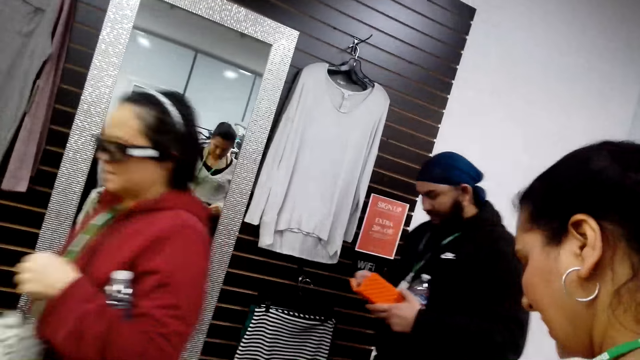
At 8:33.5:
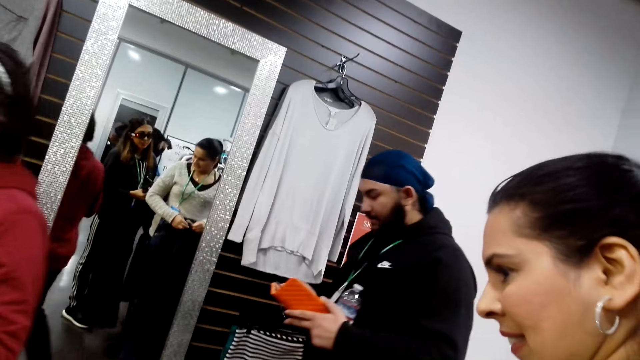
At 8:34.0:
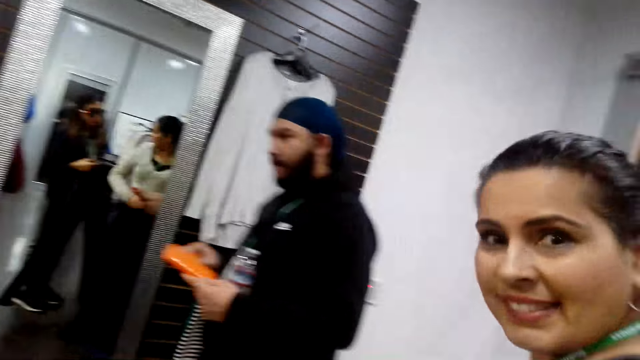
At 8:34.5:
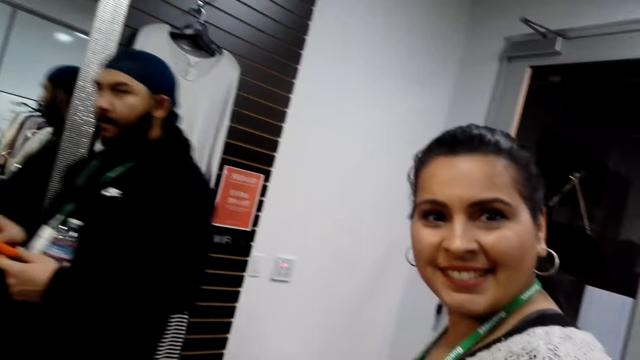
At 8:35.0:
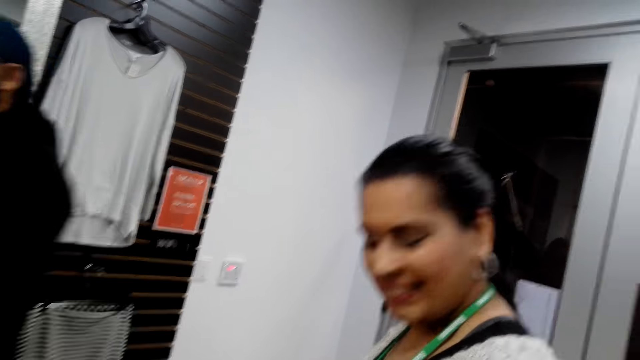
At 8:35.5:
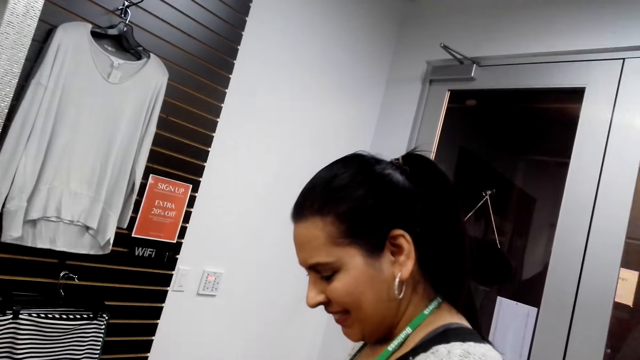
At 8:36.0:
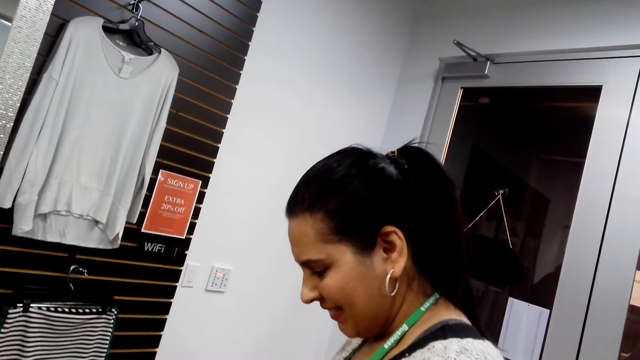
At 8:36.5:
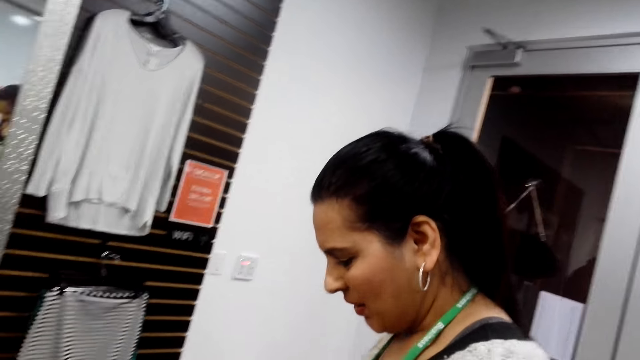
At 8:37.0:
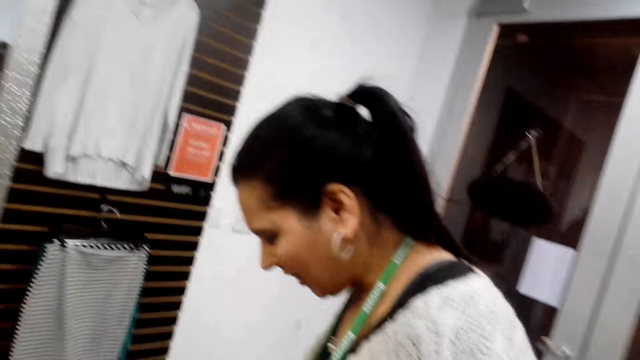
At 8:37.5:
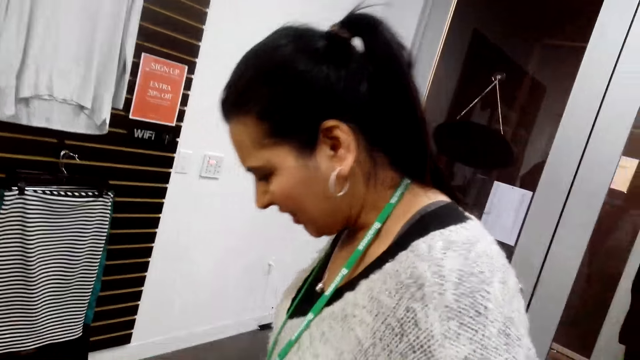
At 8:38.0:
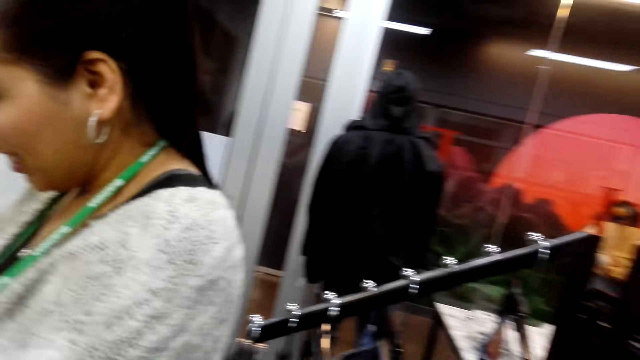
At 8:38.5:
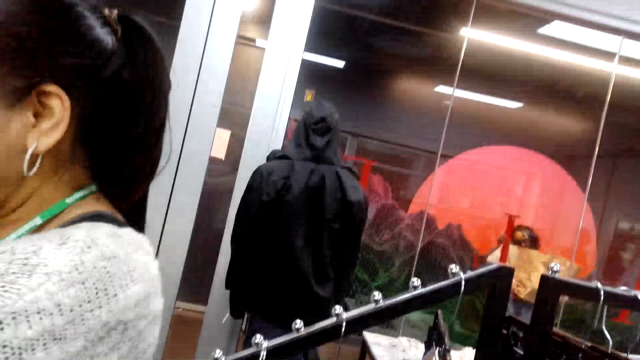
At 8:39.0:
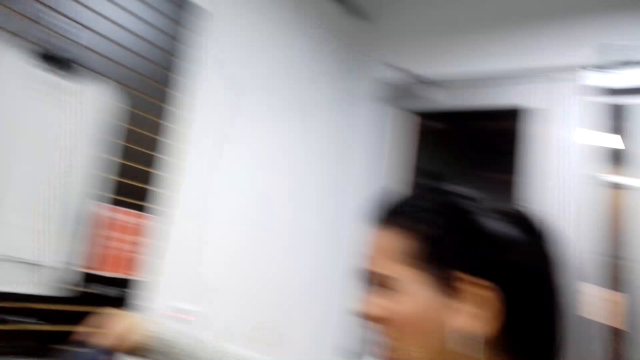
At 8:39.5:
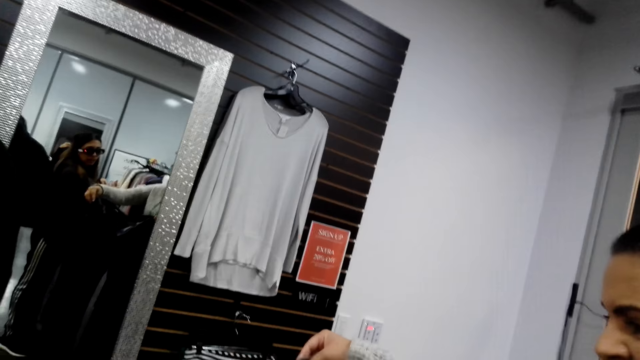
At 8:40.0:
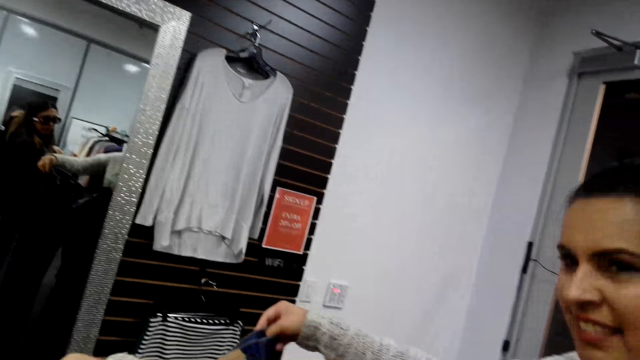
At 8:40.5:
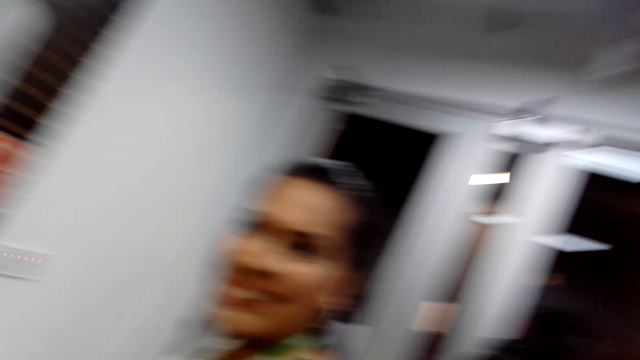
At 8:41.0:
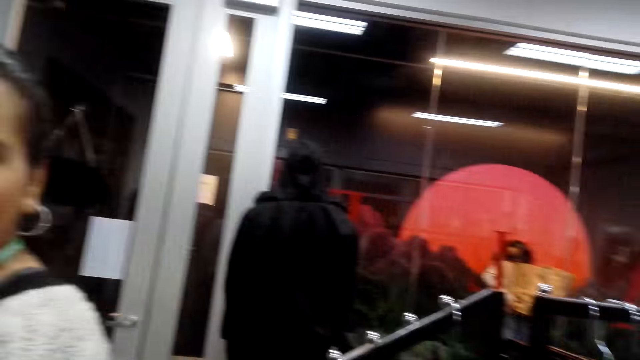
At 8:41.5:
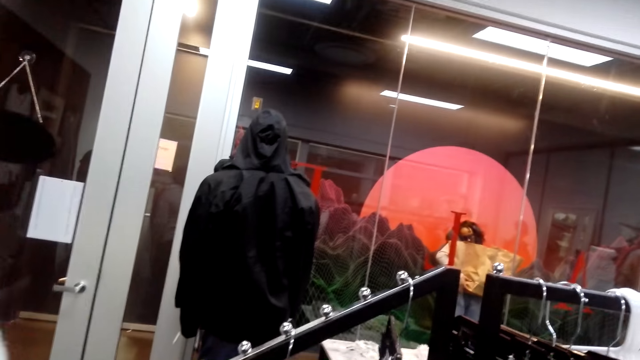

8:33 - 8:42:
The camera wearer interacts with a person. They look around.

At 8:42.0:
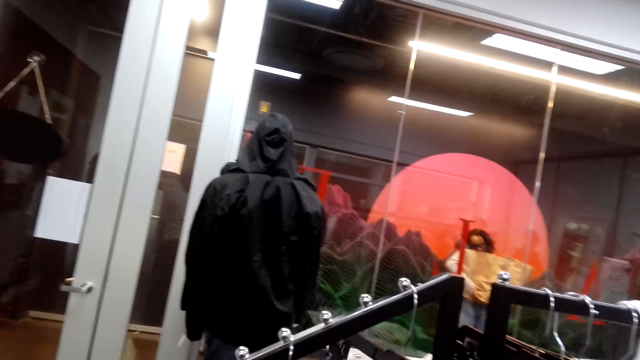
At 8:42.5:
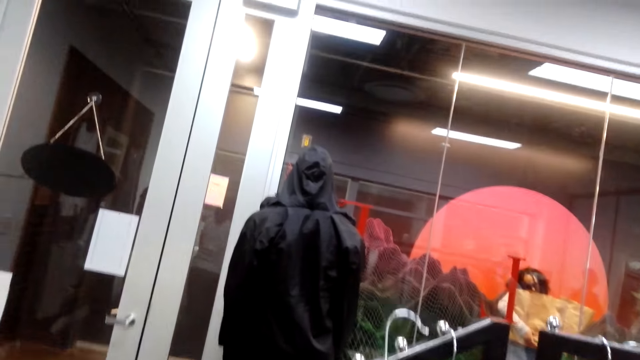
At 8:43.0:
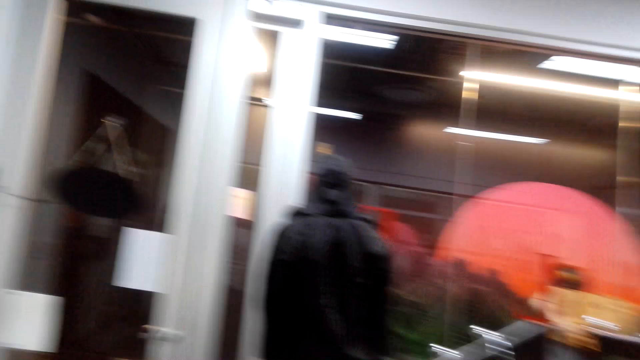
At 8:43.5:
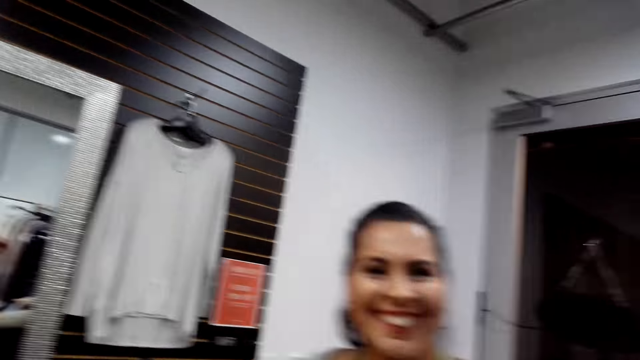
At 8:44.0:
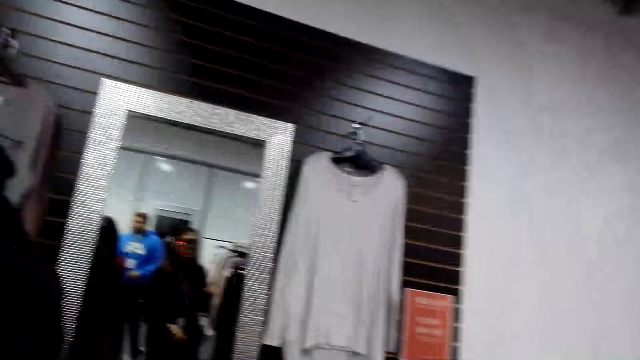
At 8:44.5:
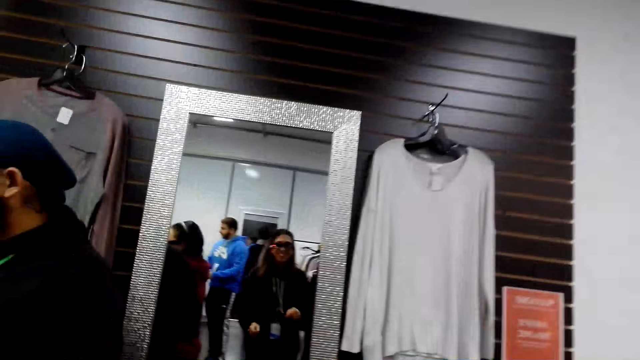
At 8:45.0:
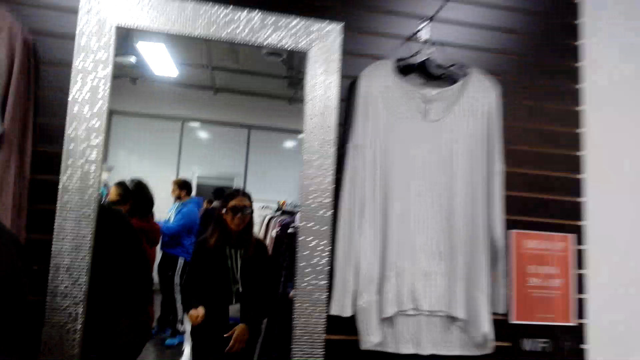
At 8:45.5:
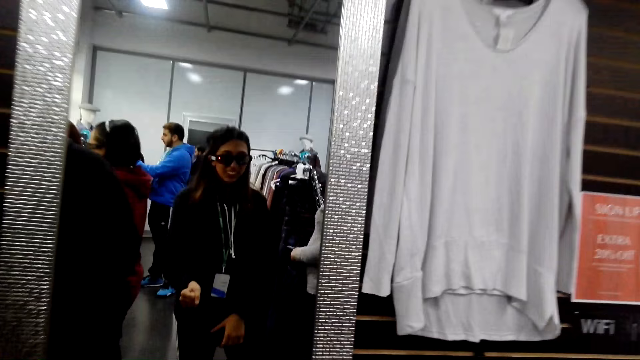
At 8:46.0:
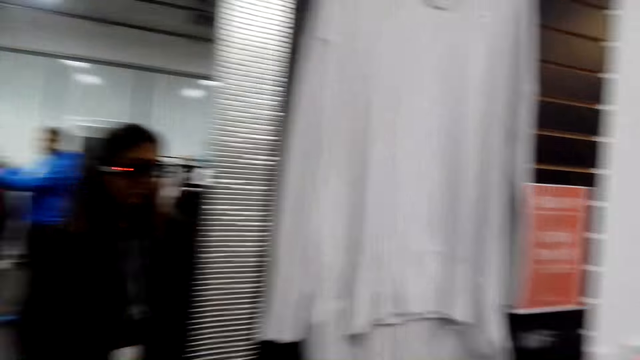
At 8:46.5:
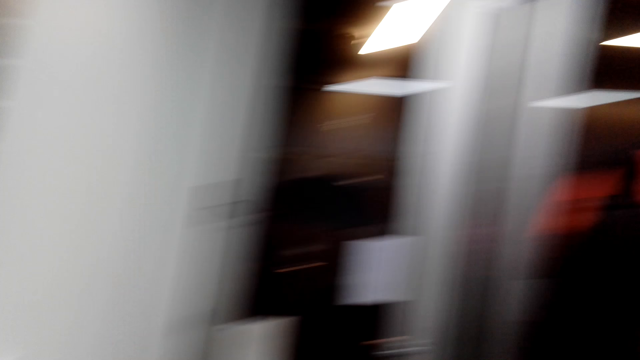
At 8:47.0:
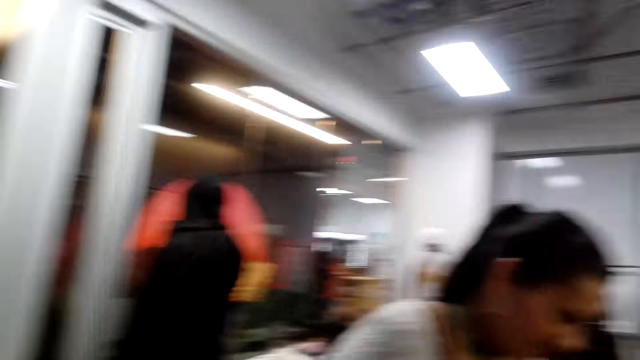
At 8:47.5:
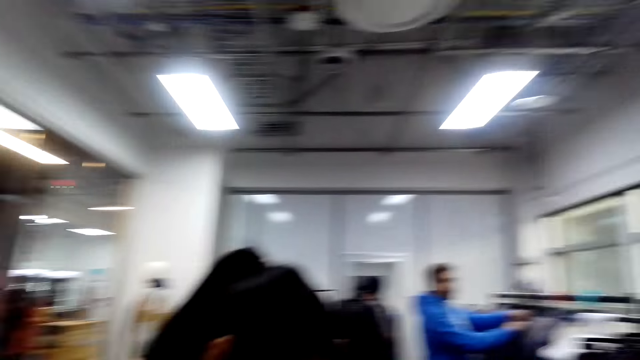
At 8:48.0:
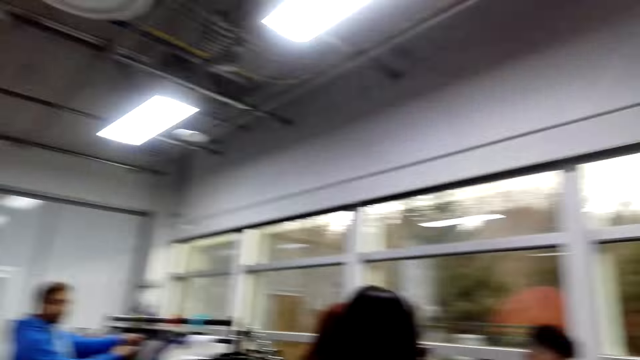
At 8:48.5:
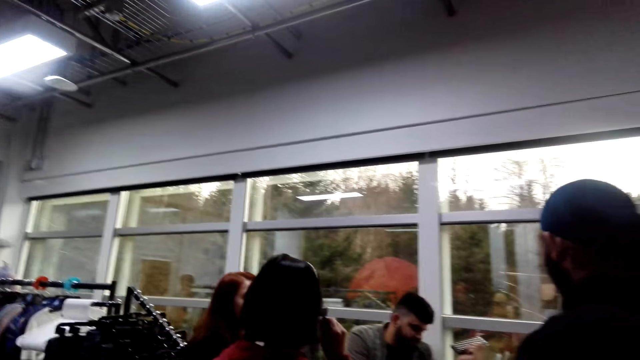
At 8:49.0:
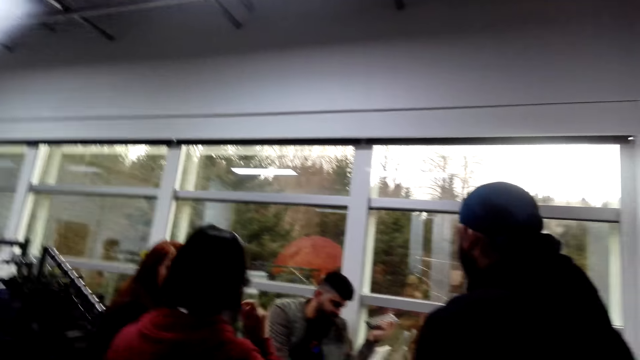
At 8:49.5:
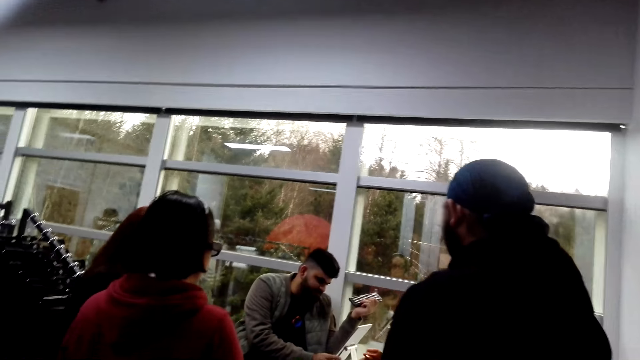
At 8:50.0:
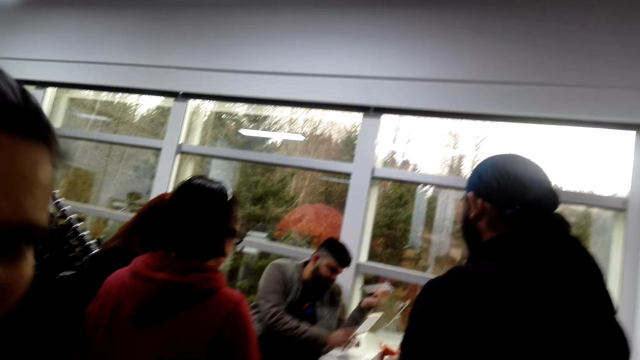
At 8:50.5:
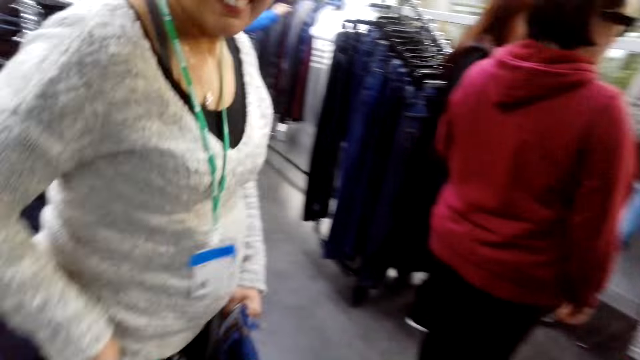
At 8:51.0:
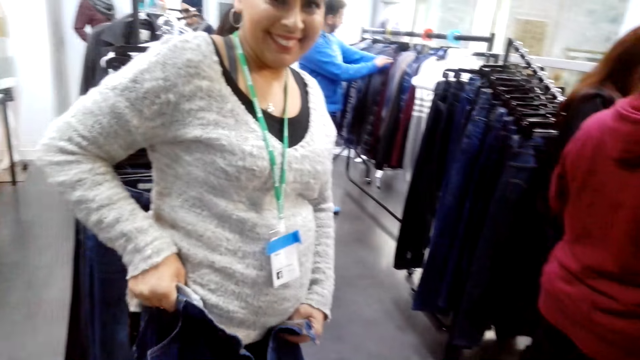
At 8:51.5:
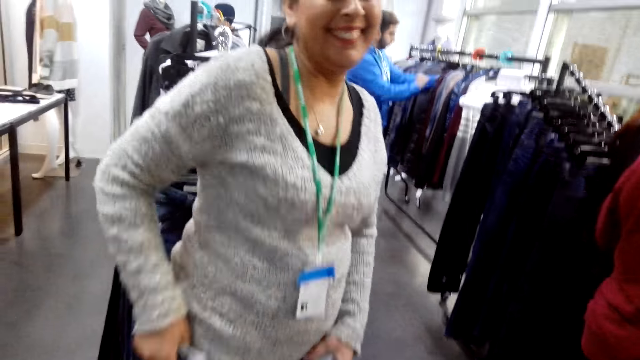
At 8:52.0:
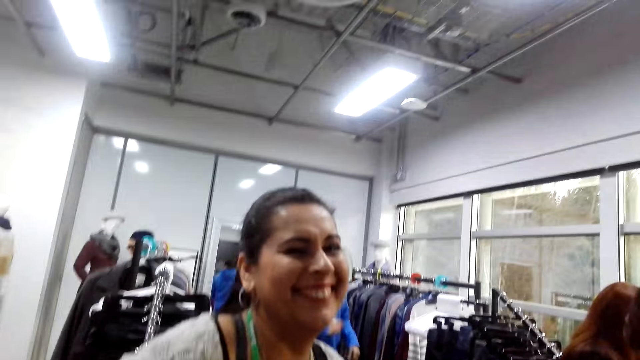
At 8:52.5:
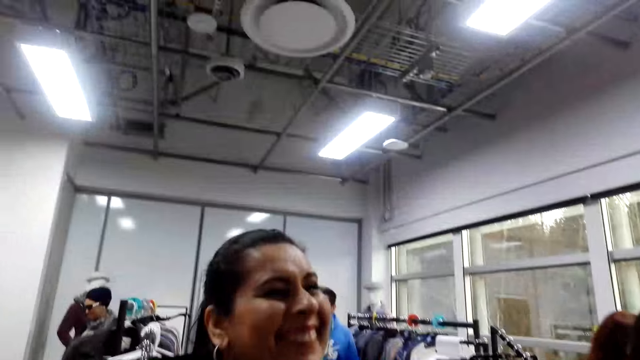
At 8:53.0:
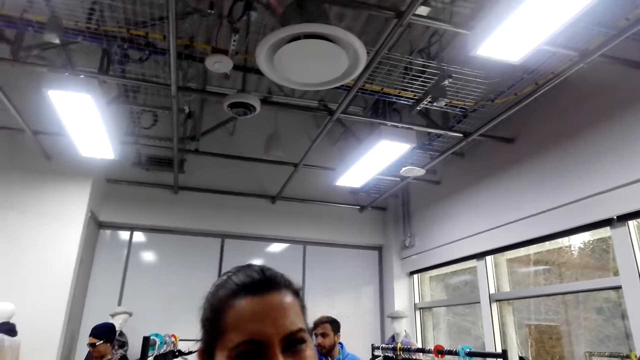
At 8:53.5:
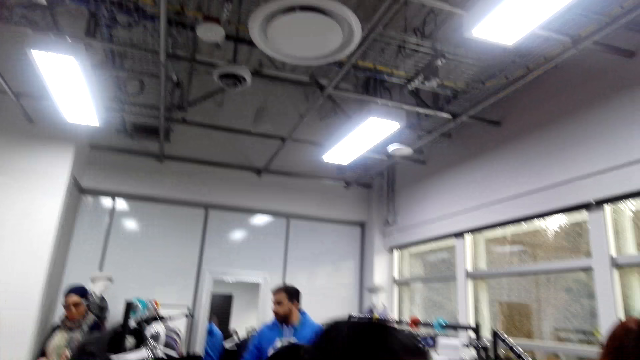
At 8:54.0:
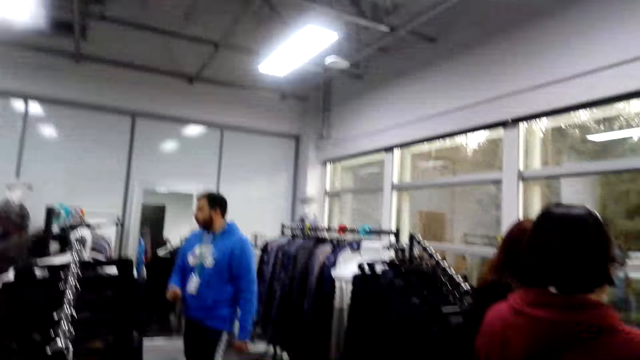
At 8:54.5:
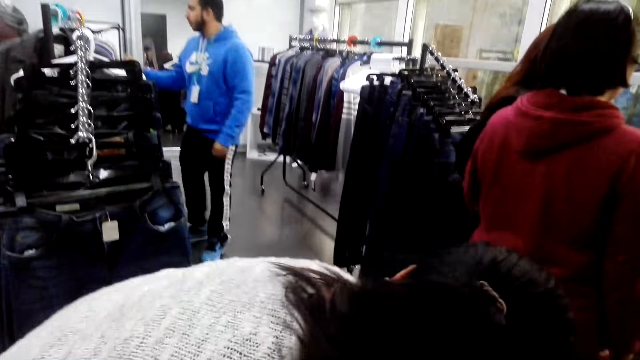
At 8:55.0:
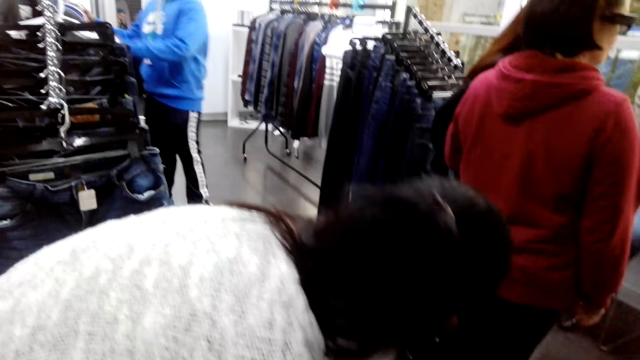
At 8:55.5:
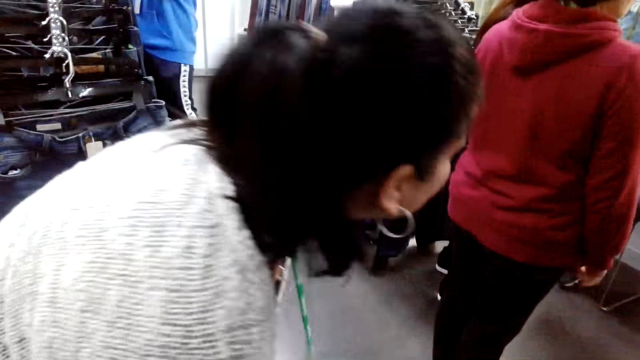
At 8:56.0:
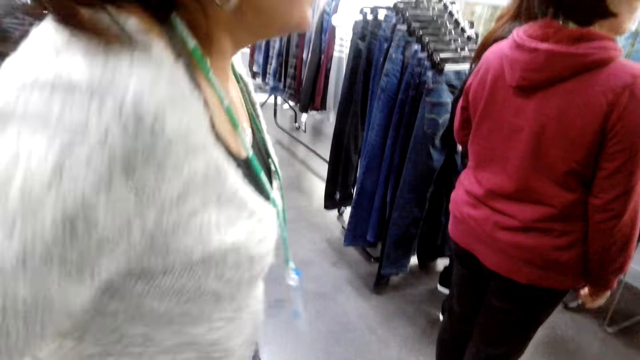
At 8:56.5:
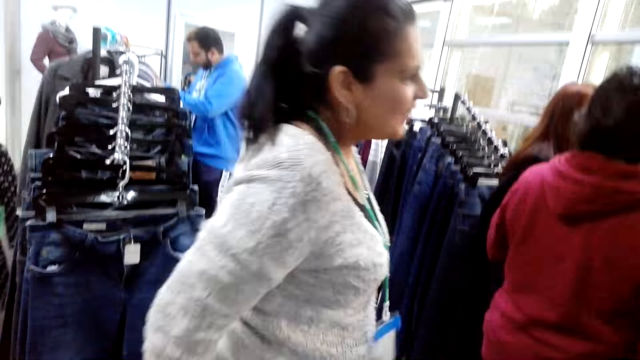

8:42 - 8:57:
The camera wearer hangs the pants. They look at the mirror, move around and look around. They look at a lady. The lady fits the jeans trouser. The camera wearer communicates with the lady.
